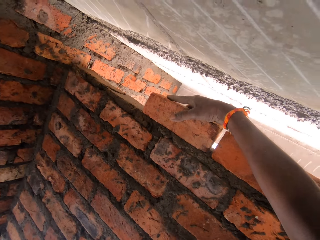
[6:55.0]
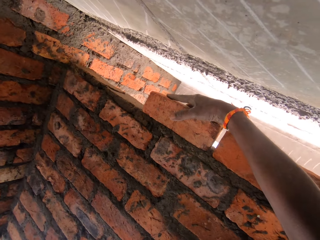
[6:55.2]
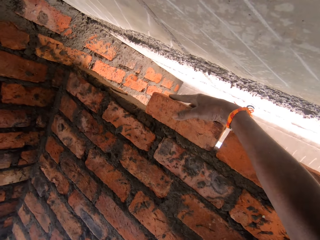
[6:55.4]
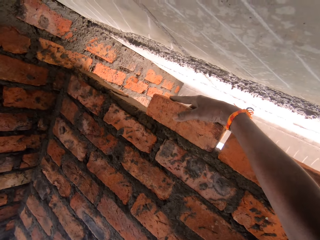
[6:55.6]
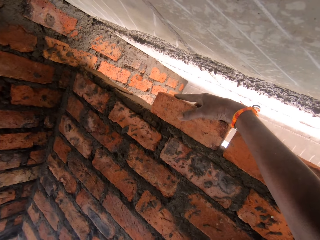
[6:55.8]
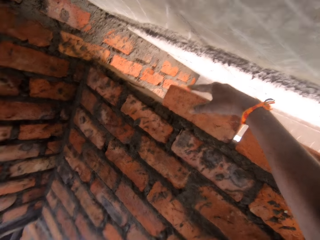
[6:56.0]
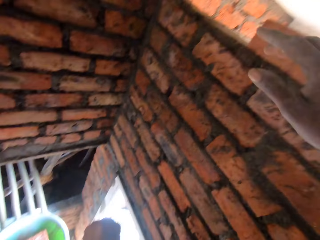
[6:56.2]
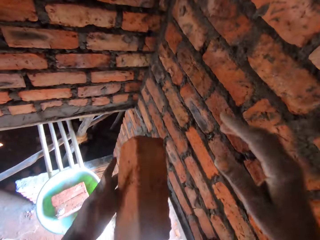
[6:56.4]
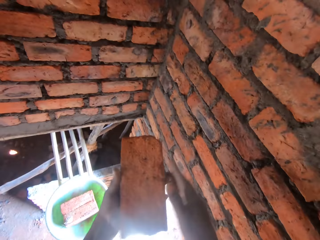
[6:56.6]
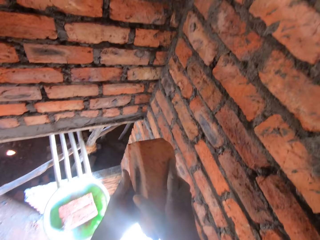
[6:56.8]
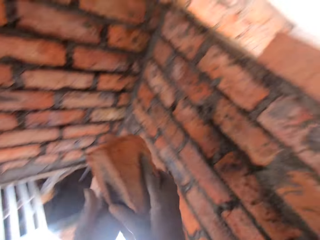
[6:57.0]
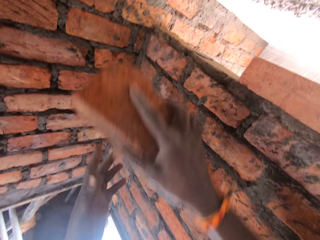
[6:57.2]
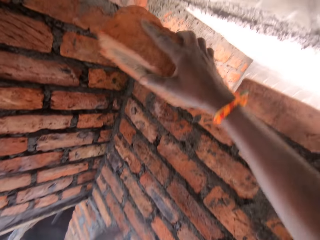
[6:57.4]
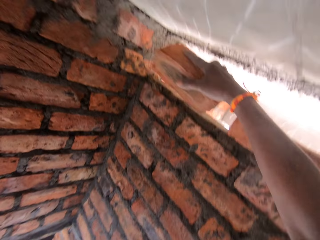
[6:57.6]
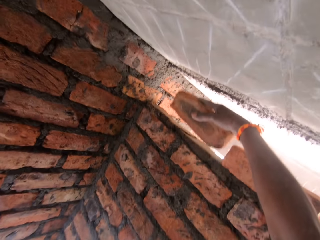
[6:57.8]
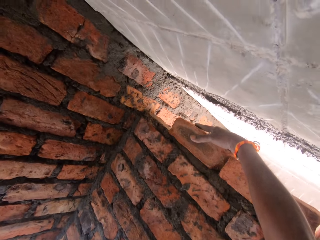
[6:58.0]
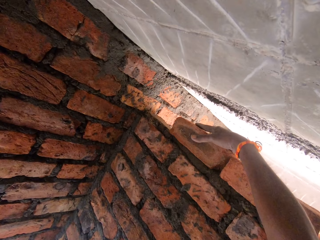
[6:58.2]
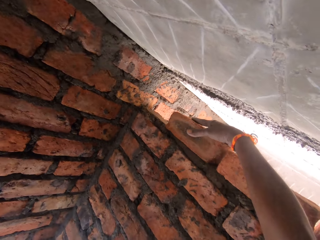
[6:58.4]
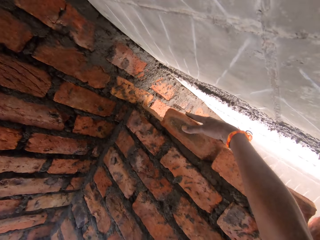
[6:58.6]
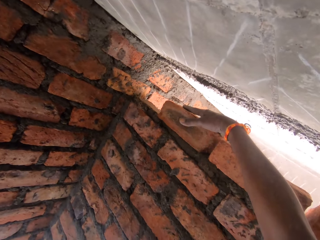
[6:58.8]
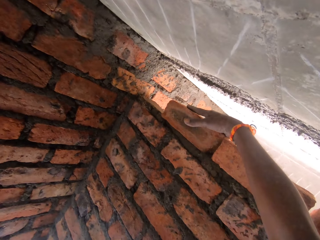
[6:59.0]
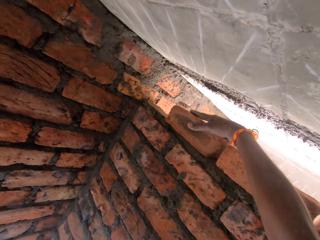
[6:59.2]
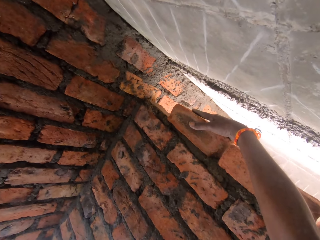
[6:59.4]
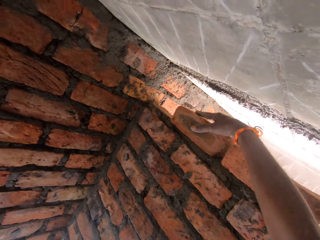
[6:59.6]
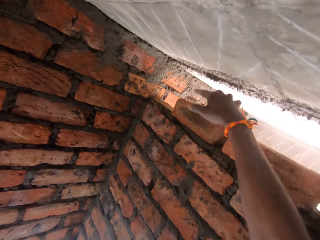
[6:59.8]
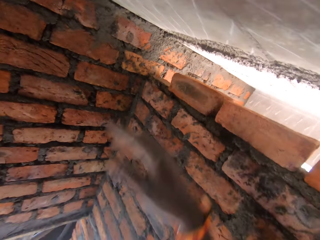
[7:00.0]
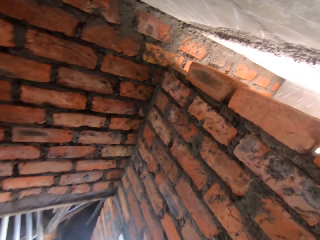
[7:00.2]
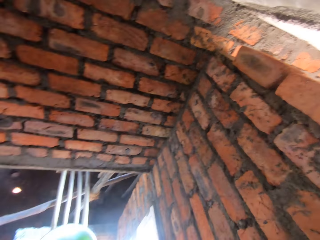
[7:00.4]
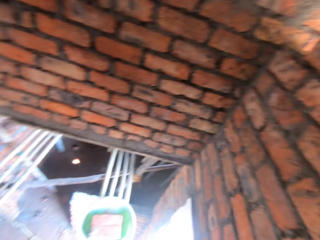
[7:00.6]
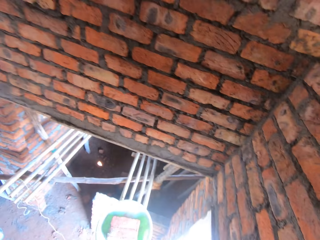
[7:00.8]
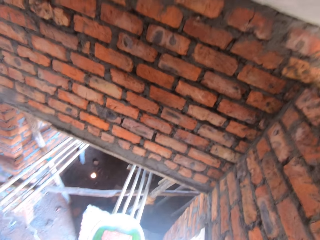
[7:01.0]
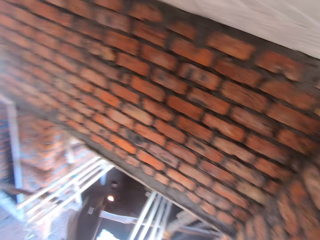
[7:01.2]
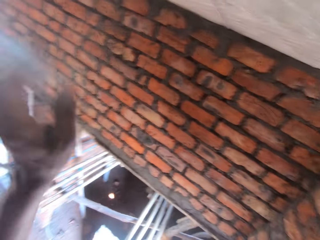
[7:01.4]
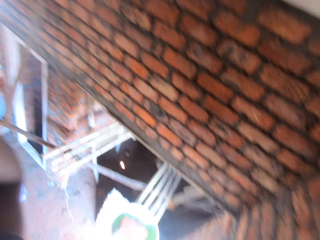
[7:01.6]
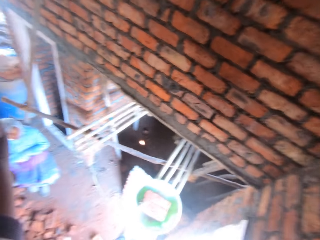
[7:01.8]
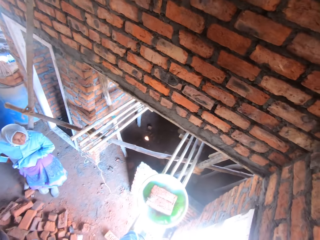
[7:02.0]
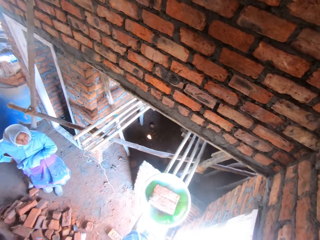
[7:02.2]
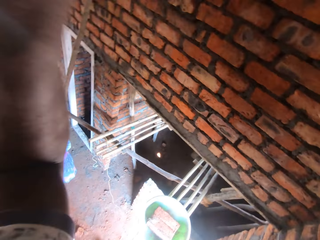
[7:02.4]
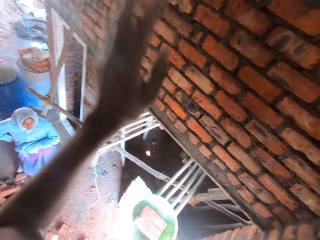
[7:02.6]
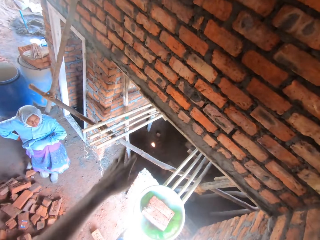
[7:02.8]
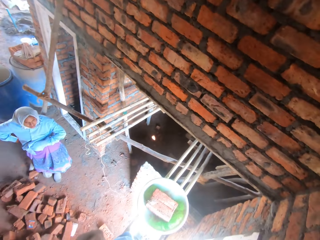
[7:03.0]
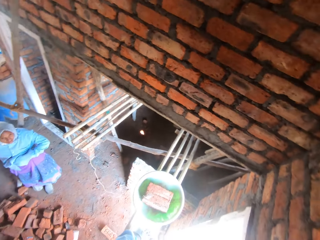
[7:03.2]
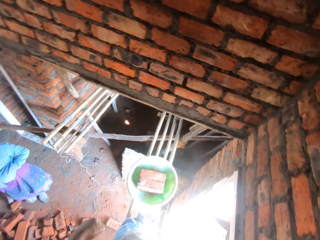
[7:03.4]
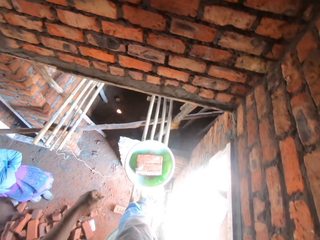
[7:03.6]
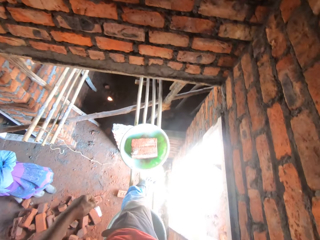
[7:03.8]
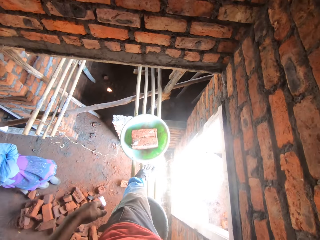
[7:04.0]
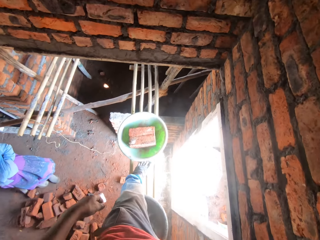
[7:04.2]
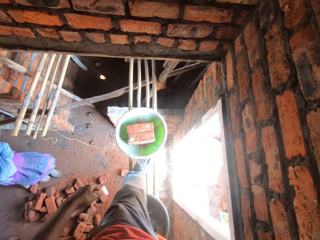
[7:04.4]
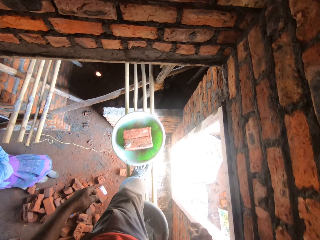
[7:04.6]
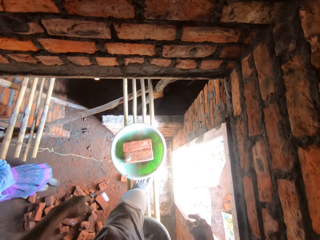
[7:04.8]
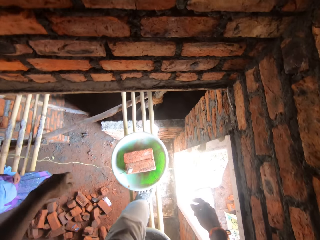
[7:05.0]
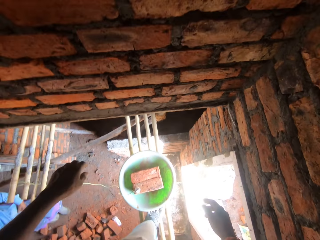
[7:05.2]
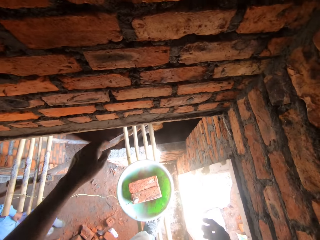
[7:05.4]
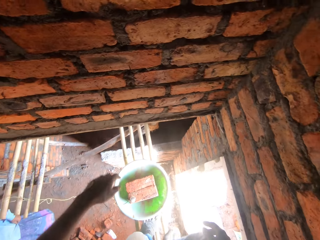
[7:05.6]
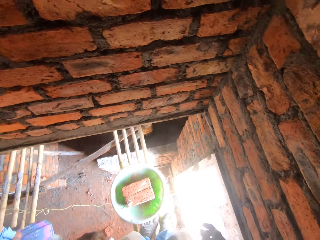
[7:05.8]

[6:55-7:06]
The camera wearer places another brick on the wall. They speak to a woman. They adjust the camera. The woman stands in the building.

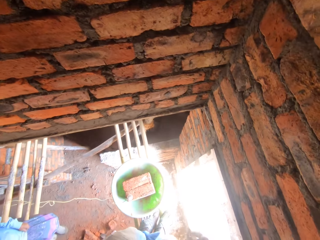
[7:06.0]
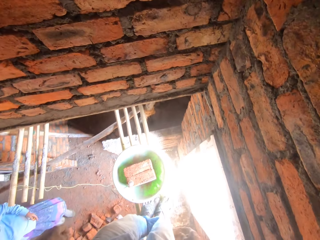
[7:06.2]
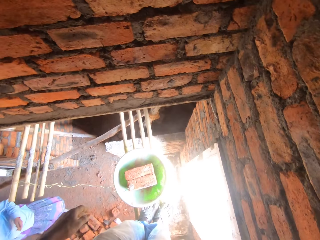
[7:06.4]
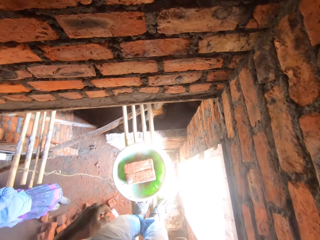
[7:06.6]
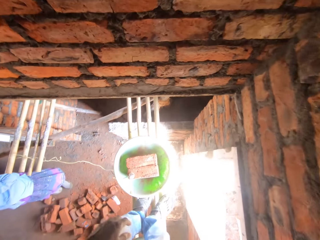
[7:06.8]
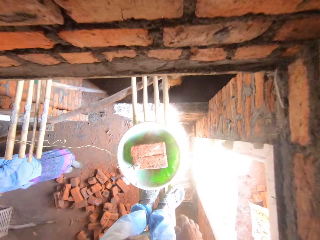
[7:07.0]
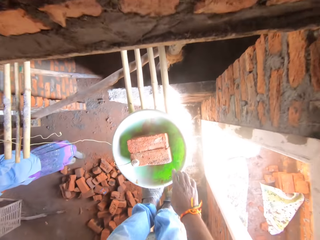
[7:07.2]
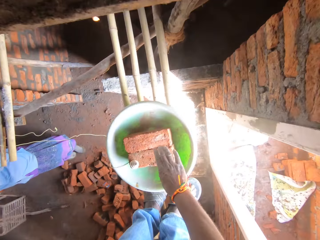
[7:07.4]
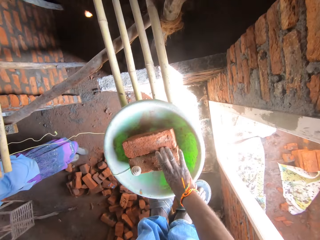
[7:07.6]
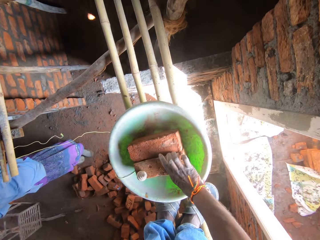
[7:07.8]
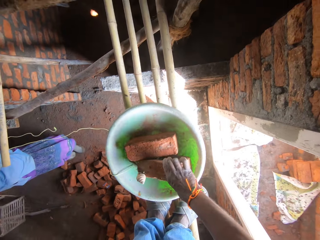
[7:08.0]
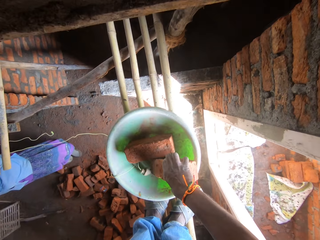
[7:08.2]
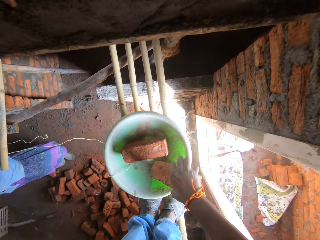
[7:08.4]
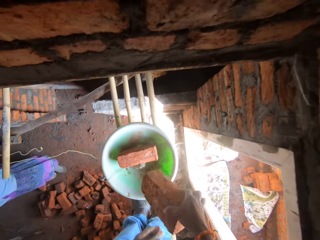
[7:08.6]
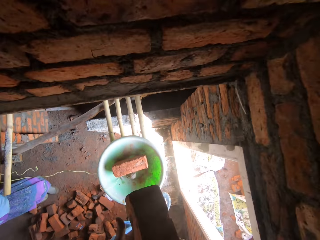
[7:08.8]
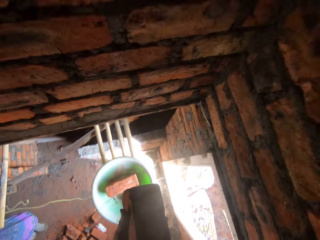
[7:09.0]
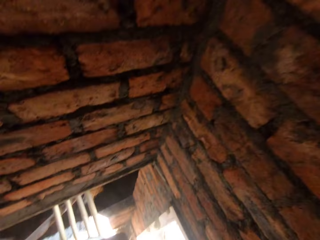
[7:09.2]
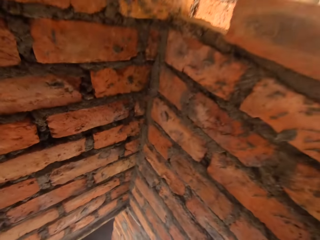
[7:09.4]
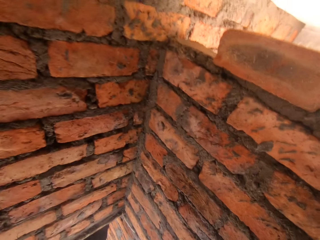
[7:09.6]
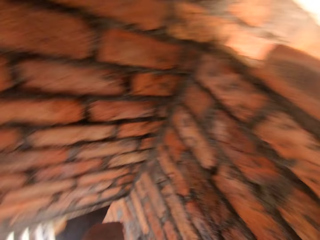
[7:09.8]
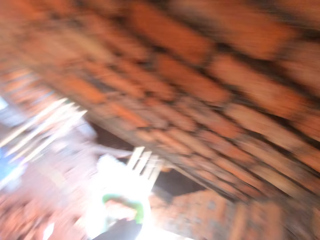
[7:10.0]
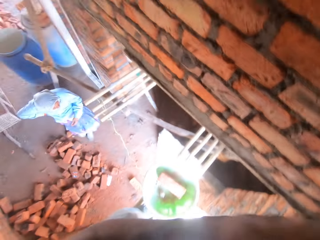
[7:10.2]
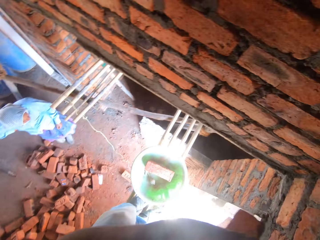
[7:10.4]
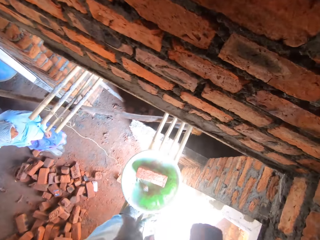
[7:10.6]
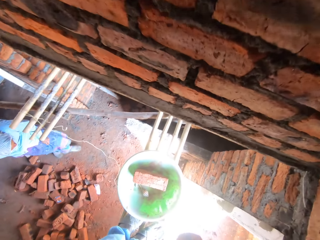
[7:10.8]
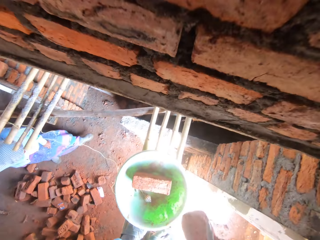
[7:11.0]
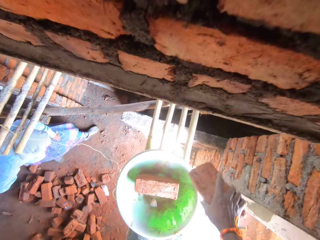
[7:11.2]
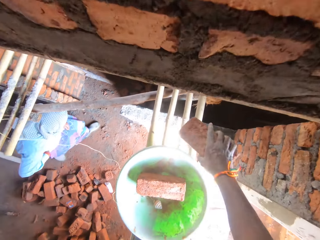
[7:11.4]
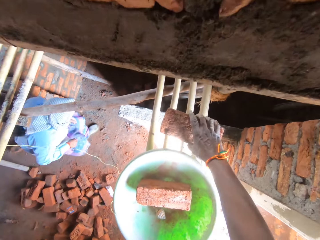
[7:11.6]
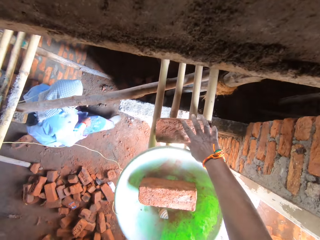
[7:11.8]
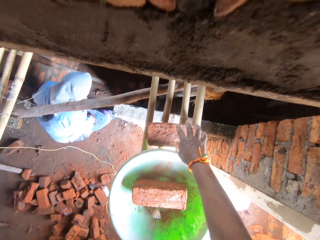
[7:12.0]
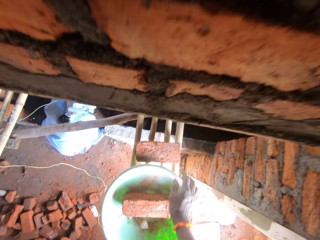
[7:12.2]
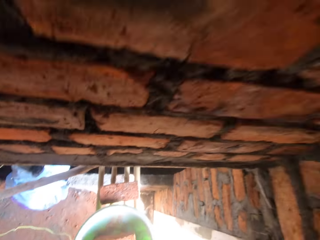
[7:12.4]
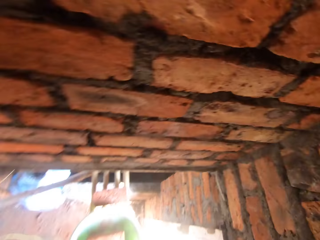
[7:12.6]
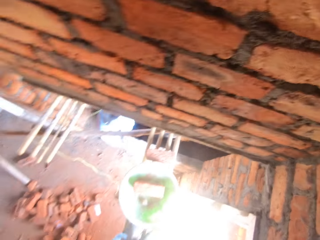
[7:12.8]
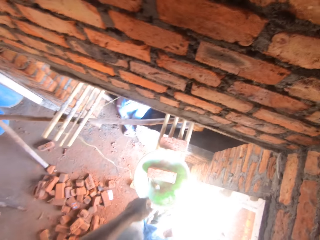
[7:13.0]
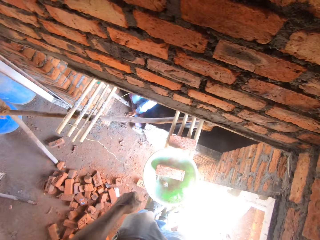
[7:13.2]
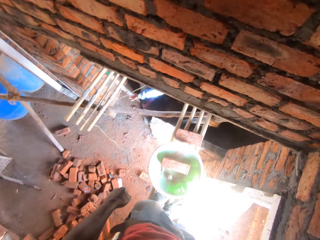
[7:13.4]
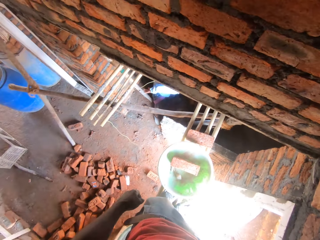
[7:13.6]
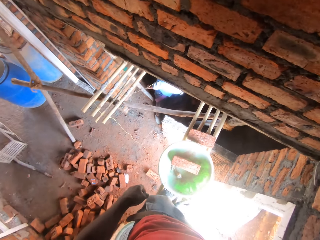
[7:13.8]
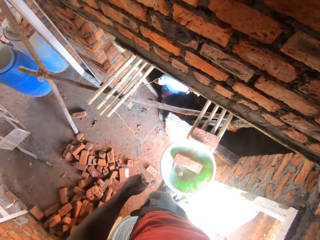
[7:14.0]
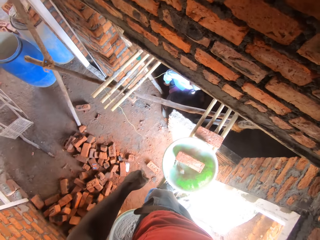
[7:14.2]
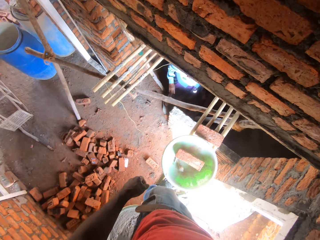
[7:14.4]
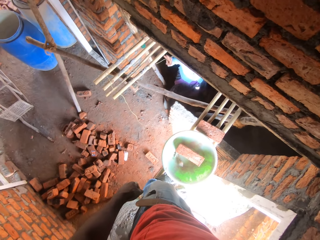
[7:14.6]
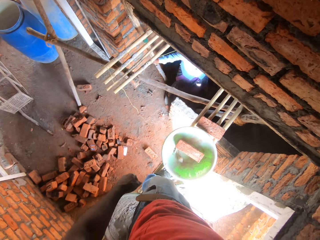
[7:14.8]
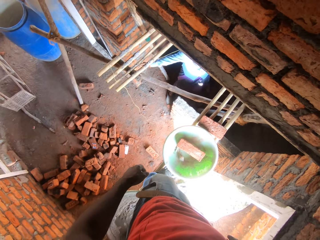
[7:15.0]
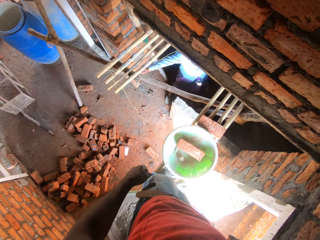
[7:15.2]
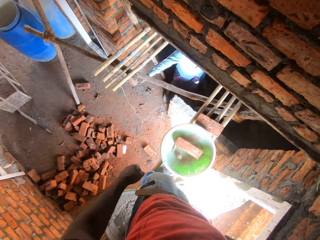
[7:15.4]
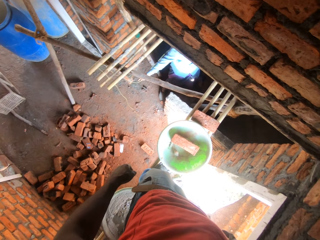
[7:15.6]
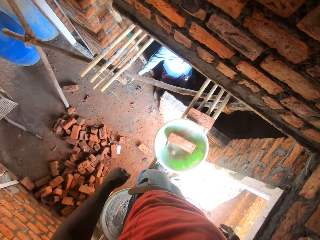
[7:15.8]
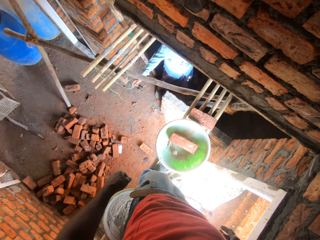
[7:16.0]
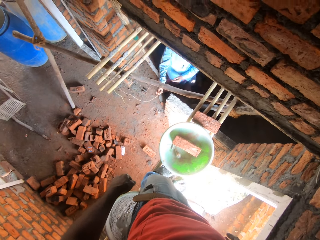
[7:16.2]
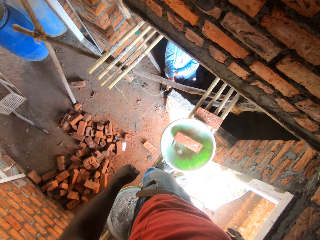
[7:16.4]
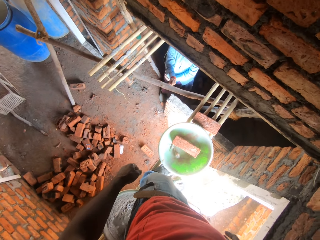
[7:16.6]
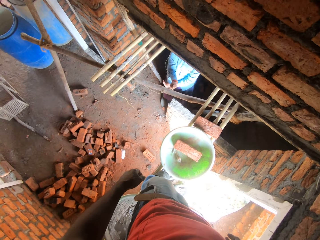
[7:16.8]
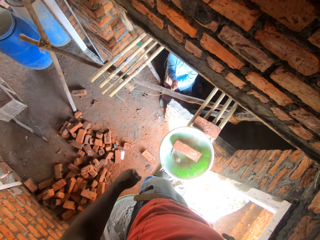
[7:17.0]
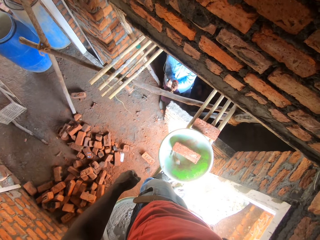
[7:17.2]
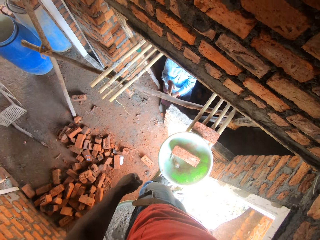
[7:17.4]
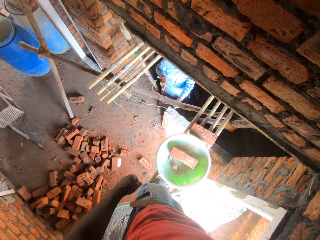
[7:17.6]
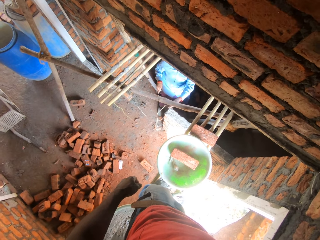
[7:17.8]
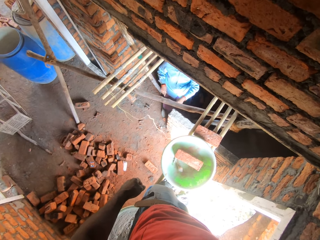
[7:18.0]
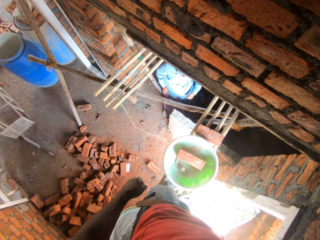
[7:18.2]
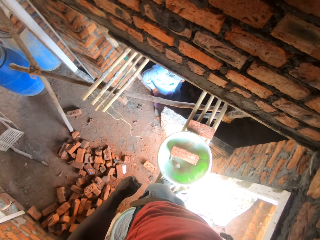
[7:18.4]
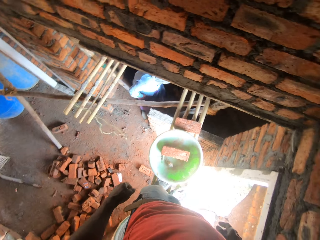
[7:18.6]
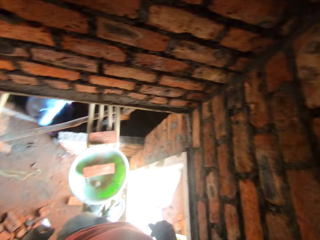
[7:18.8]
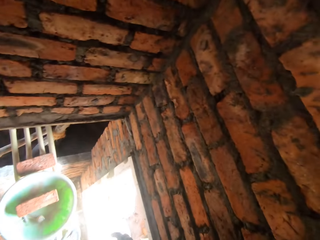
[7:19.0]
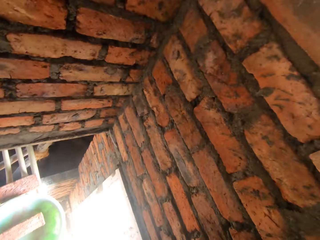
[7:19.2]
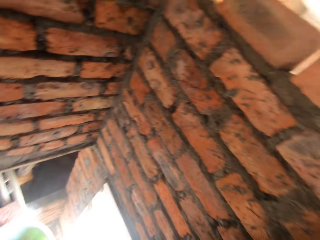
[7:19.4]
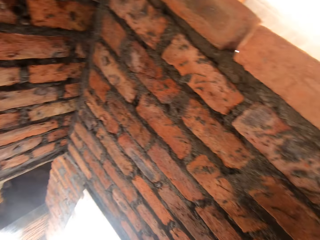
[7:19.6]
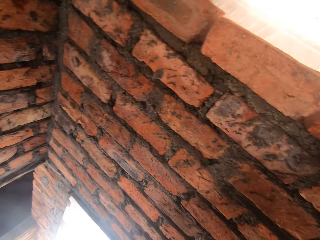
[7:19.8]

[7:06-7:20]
The camera wearer picks up a brick. They speak to a woman. The woman walks around the building. The camera wearer puts the brick aside. They look down. The woman pulls a rope. The camera wearer speaks to the woman.
